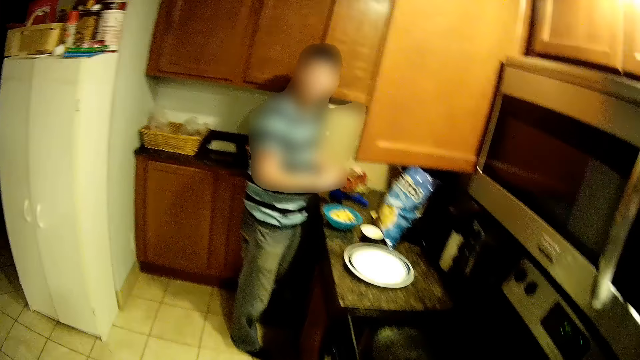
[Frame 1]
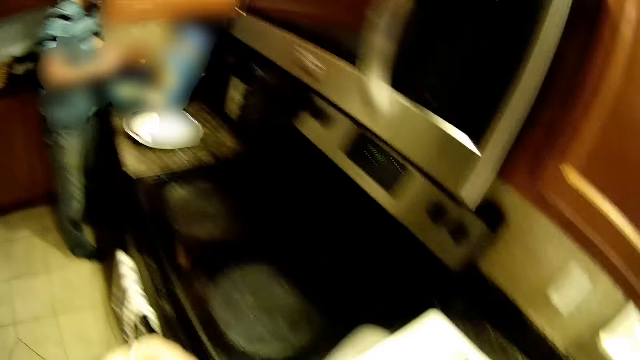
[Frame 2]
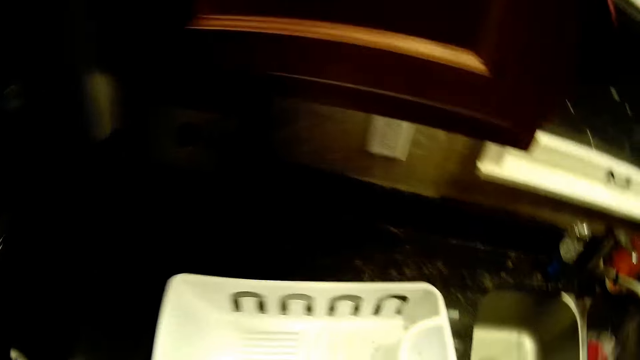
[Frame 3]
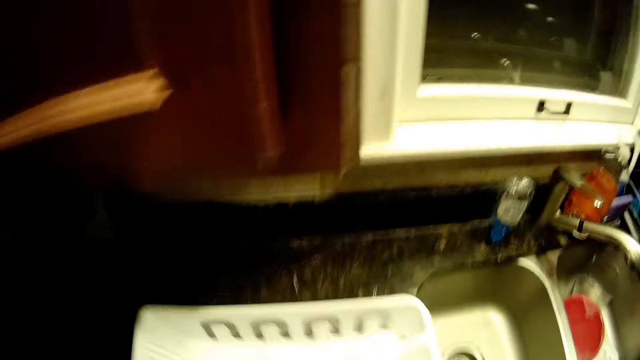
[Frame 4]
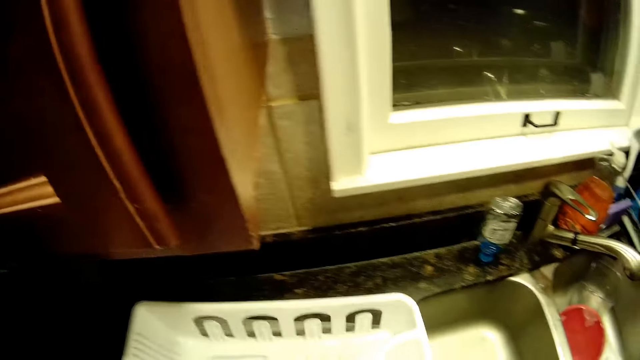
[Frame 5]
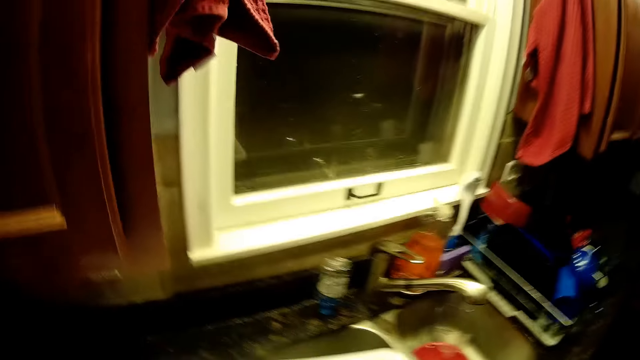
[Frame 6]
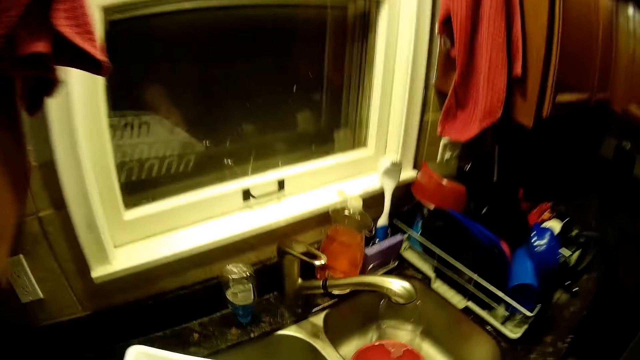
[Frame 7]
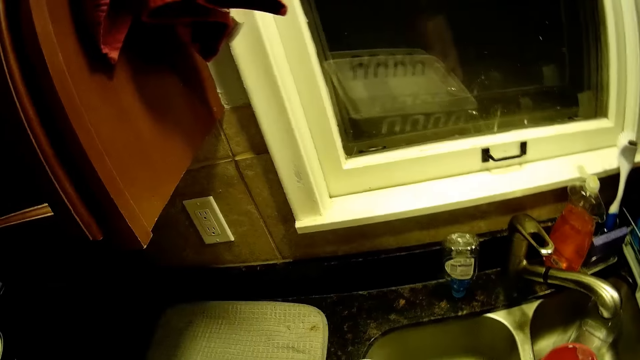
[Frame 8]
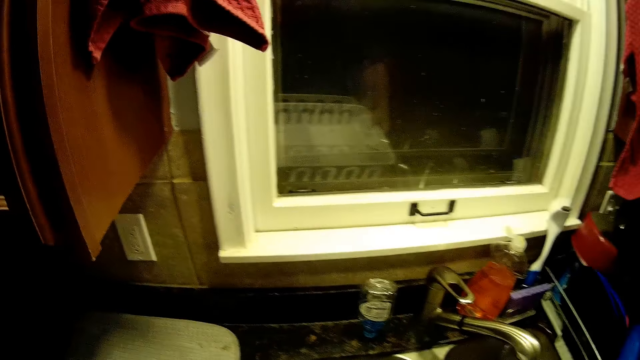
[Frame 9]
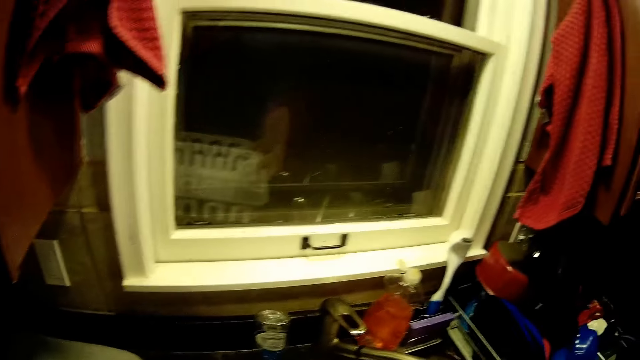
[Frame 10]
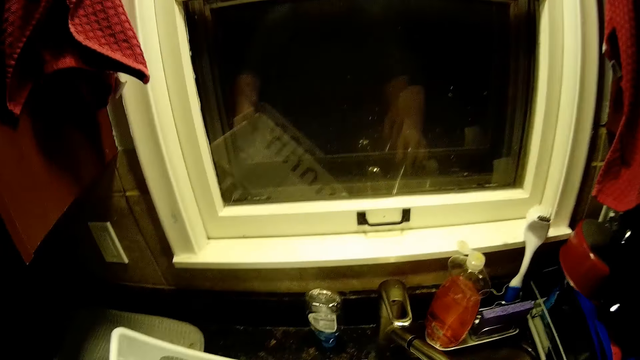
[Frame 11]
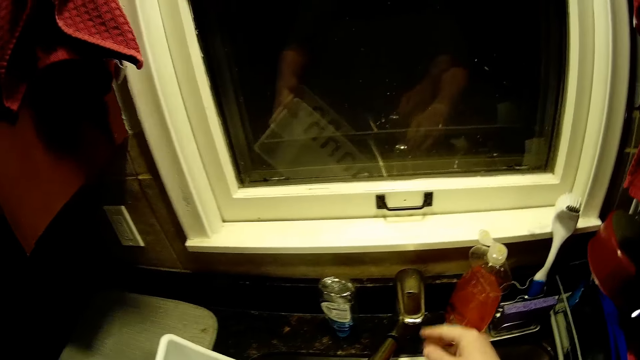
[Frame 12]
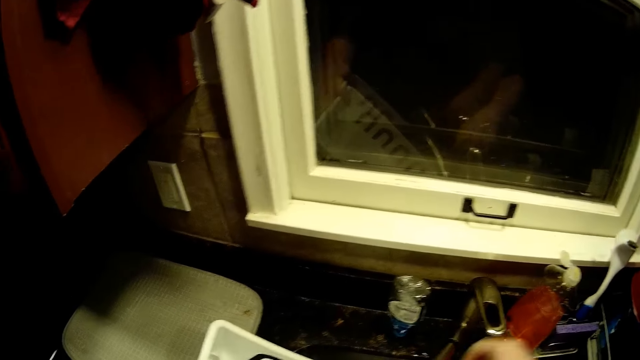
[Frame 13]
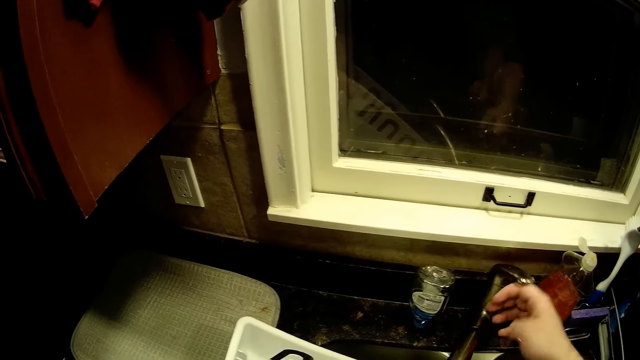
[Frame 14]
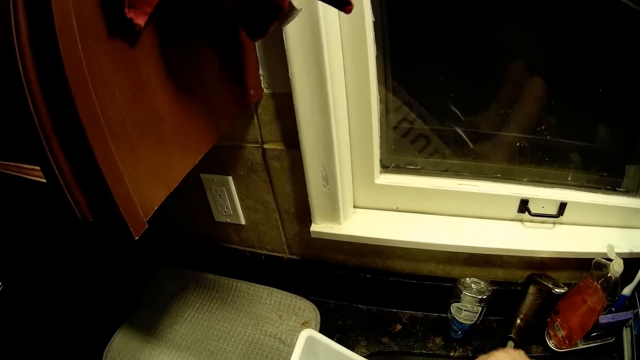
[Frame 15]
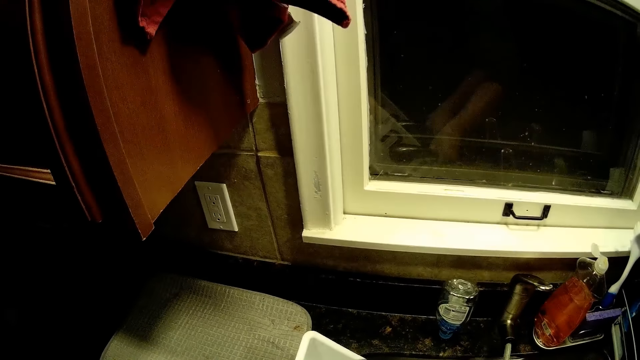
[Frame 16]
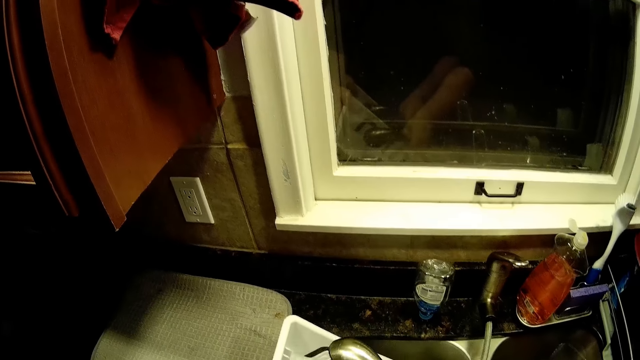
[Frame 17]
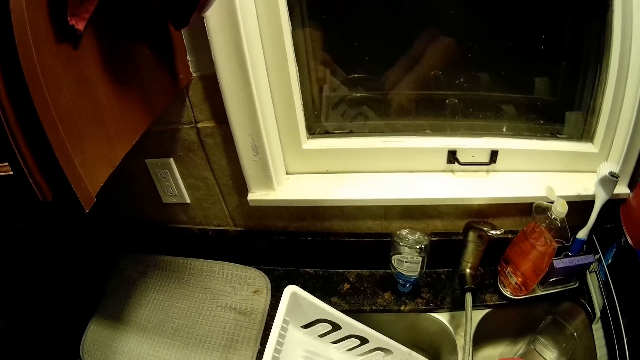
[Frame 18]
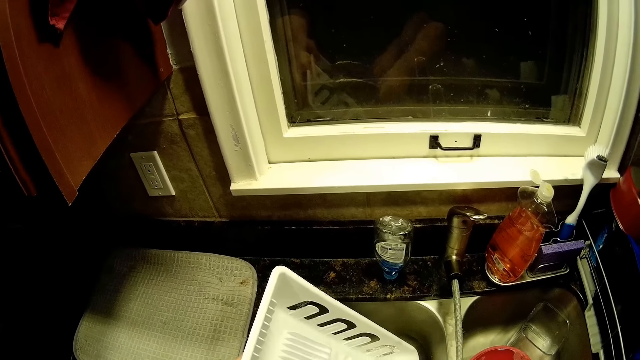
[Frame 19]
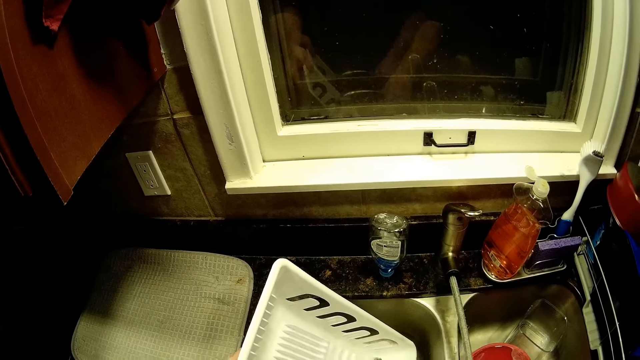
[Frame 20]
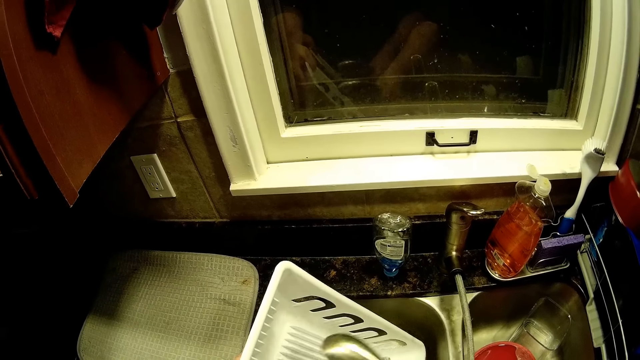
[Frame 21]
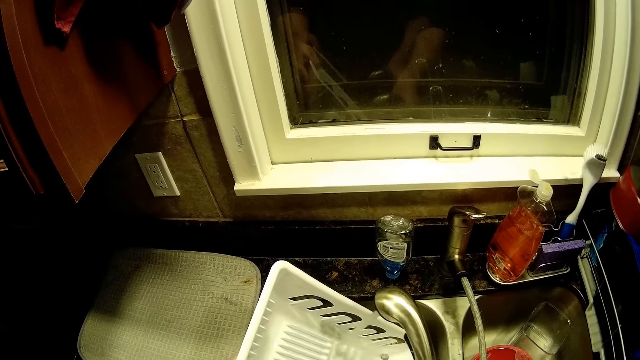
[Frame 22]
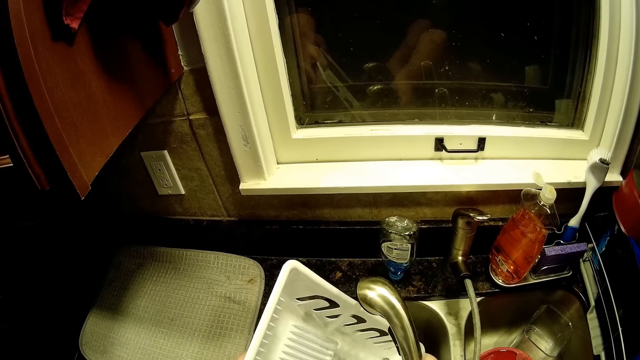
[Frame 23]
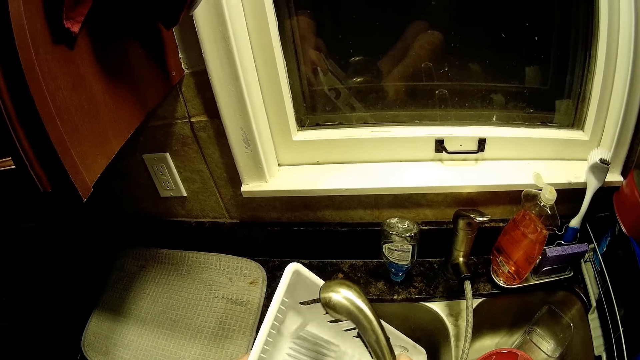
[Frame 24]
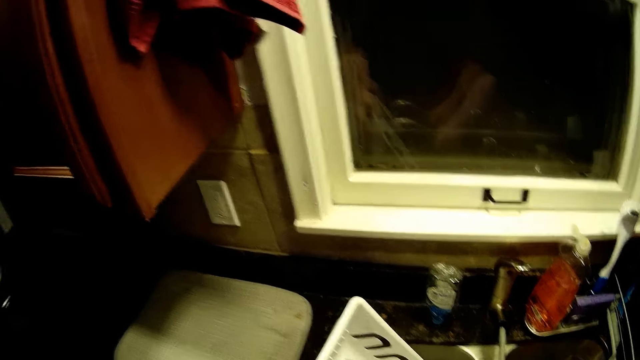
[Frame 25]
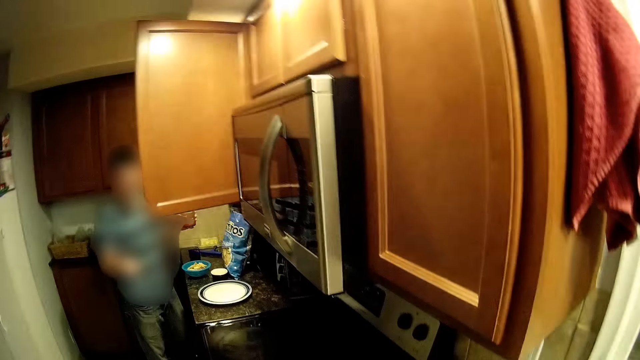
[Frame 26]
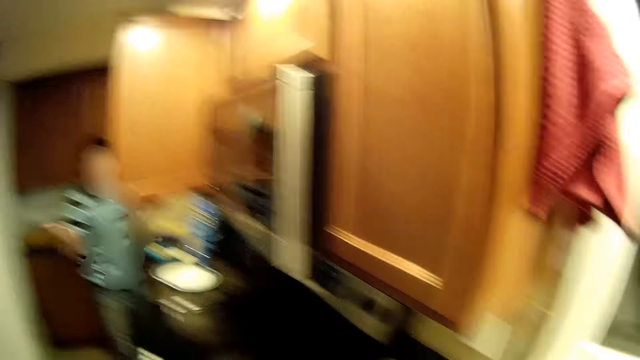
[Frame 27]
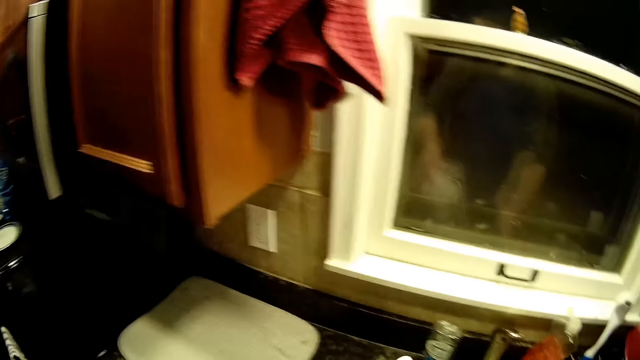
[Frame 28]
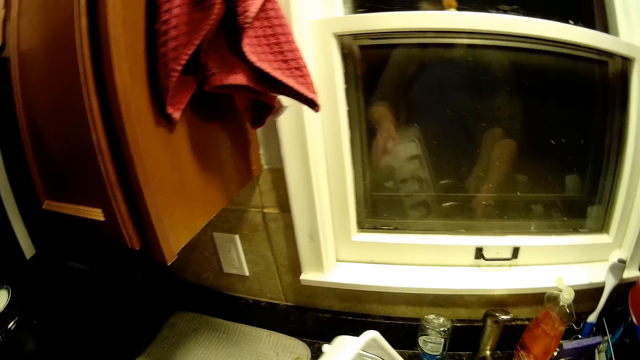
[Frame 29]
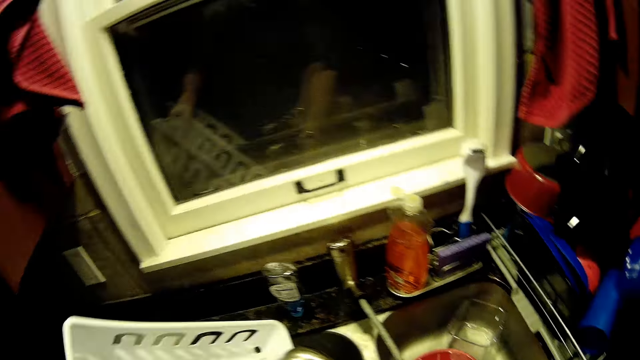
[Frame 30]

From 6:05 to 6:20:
The camera wearer holds a utensils stand on the hands. A man transfers food in a bowl with a spoon. The camera wearer puts a tray in a sink. They turn the tap on and wash the utensils stand. The man lifts both hands.

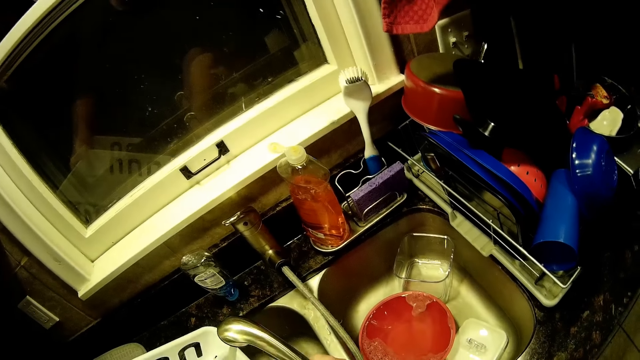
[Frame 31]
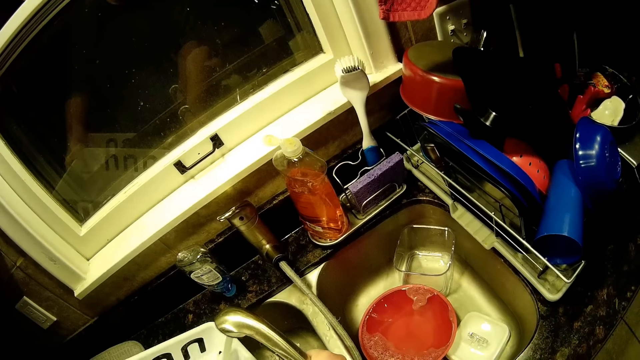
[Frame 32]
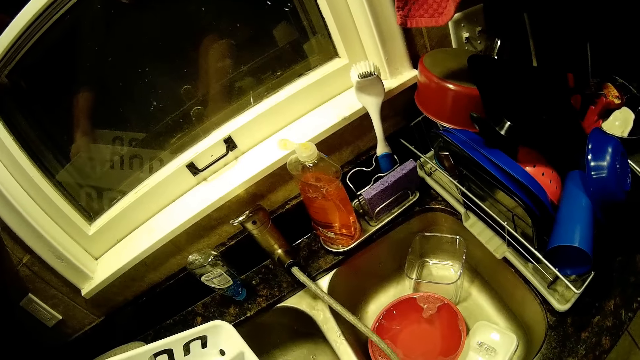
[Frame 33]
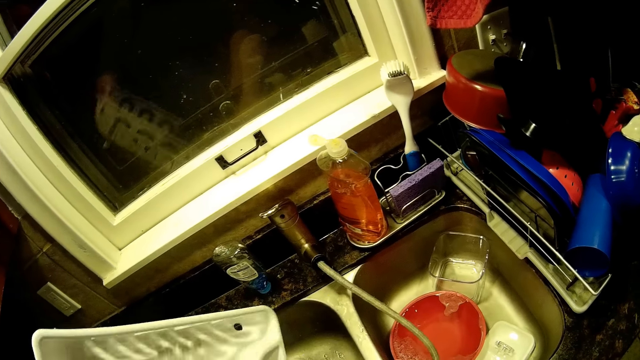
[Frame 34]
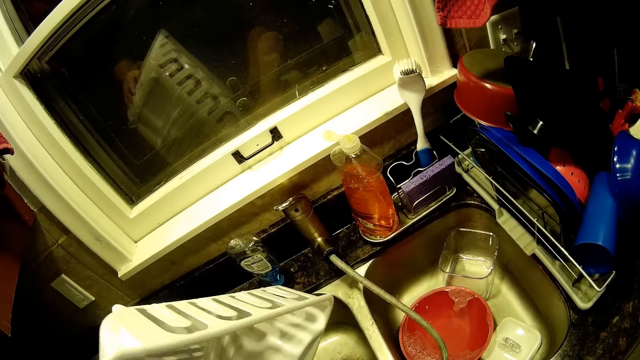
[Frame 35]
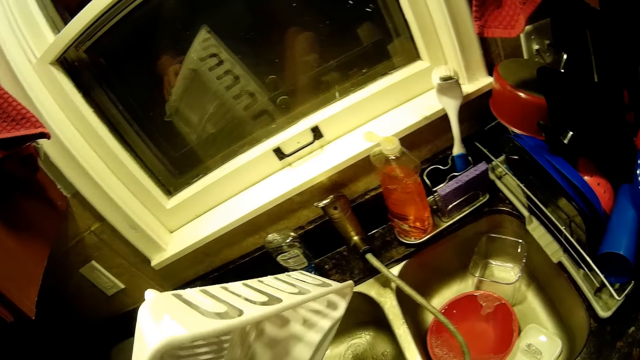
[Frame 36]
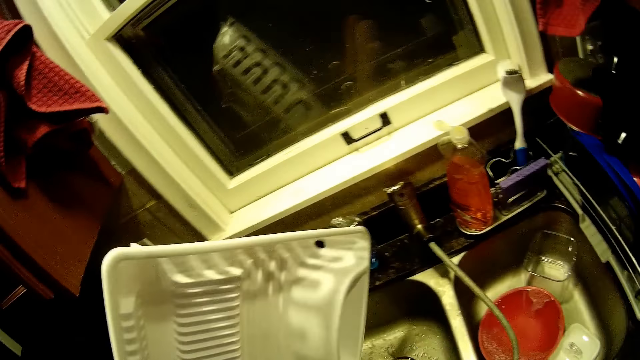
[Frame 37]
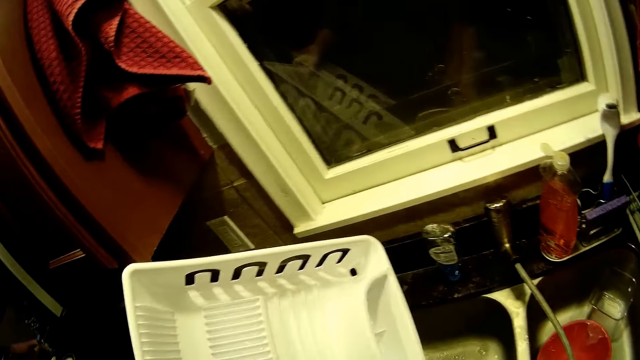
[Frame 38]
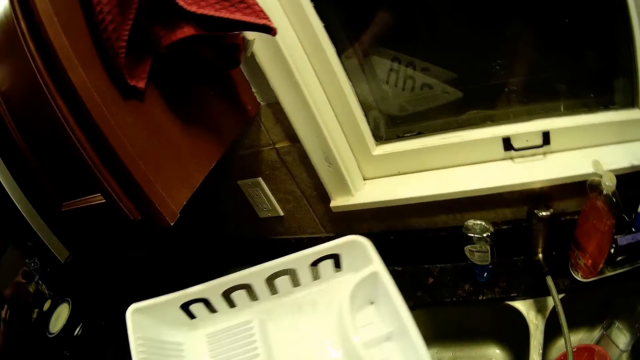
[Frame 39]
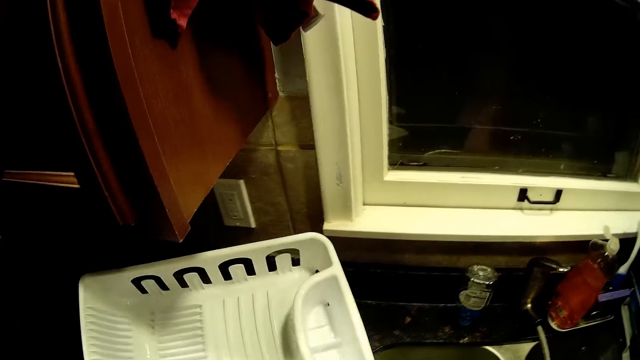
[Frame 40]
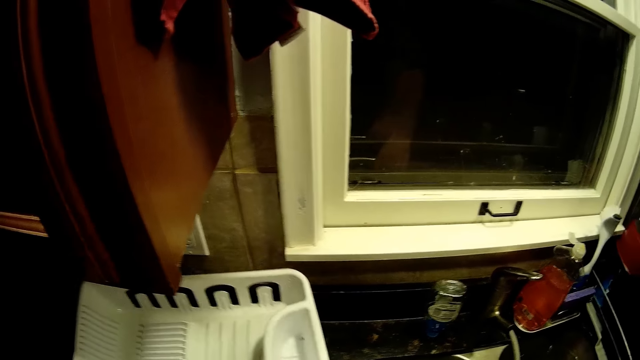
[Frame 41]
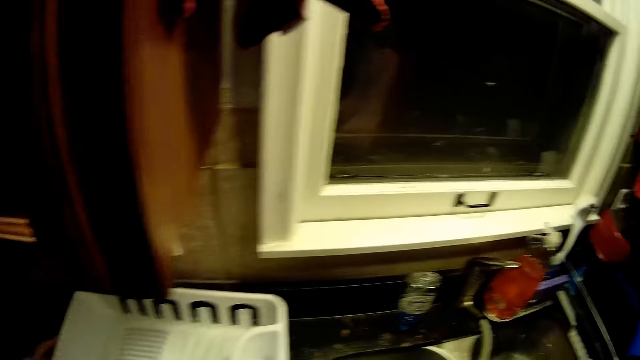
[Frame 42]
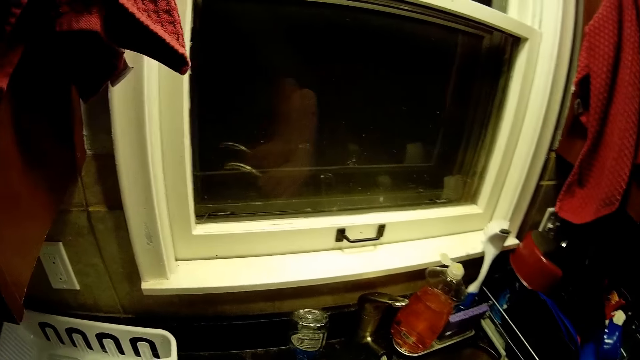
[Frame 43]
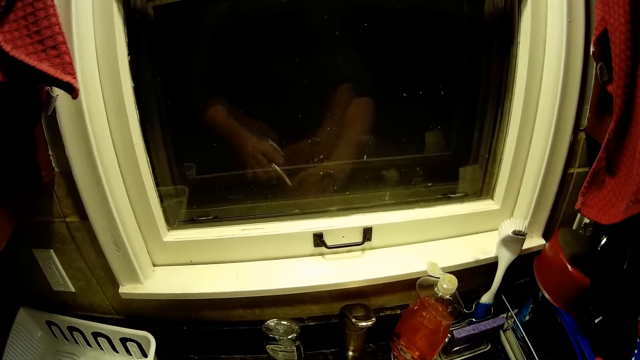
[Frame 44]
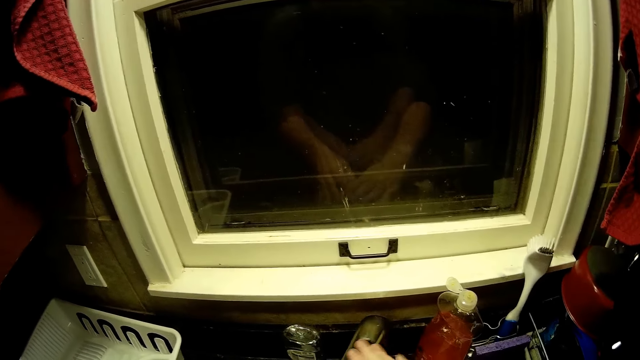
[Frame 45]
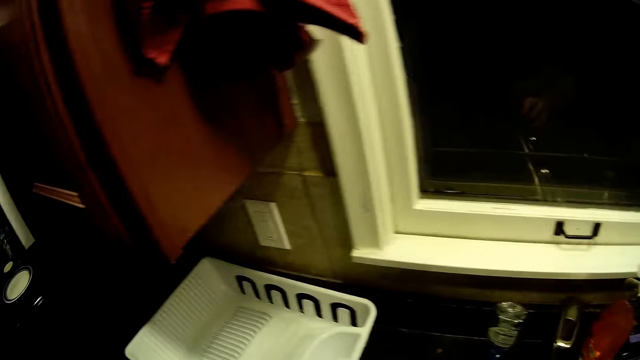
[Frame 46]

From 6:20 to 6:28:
The camera wearer washes a tray. They put the tray on the sink surface. They turn the tap off.
